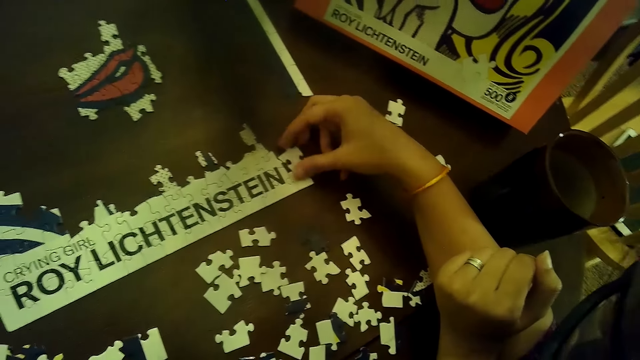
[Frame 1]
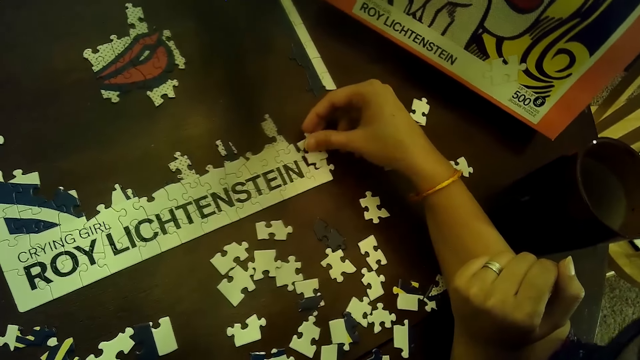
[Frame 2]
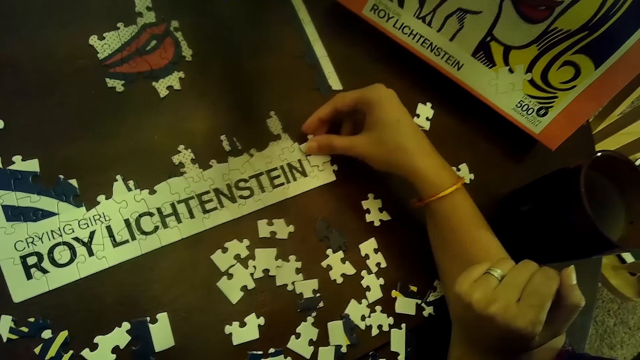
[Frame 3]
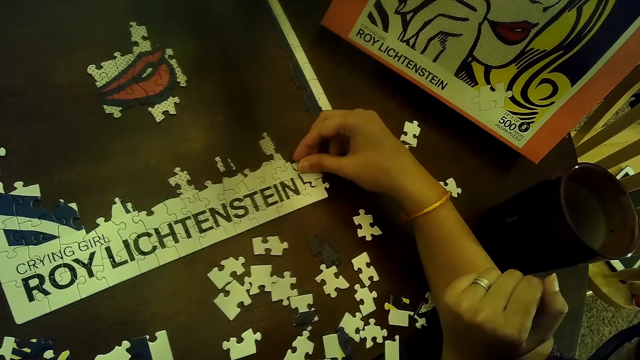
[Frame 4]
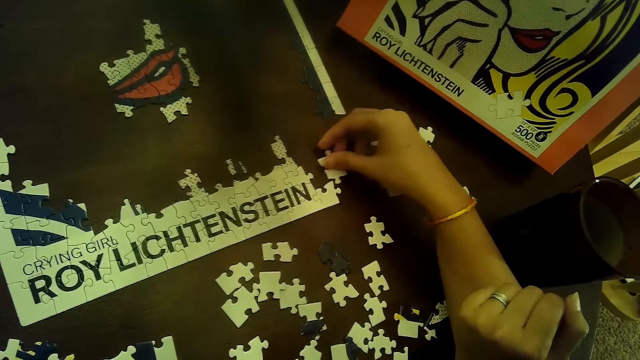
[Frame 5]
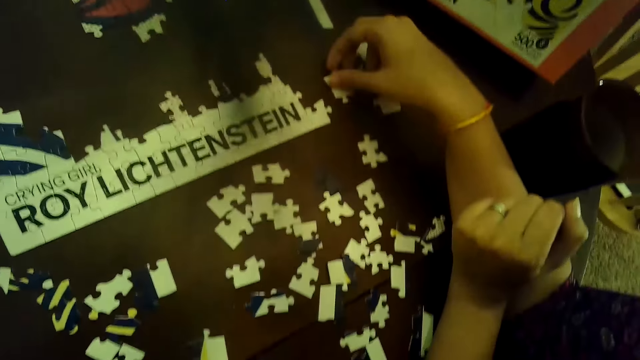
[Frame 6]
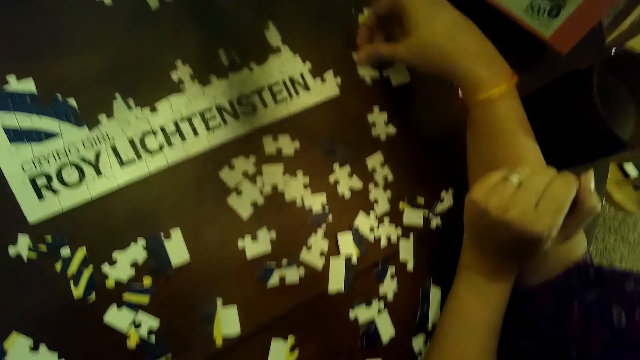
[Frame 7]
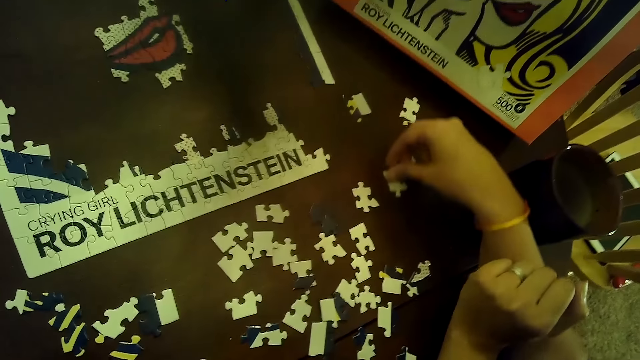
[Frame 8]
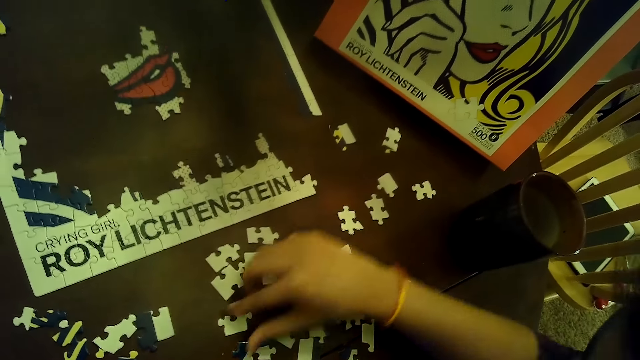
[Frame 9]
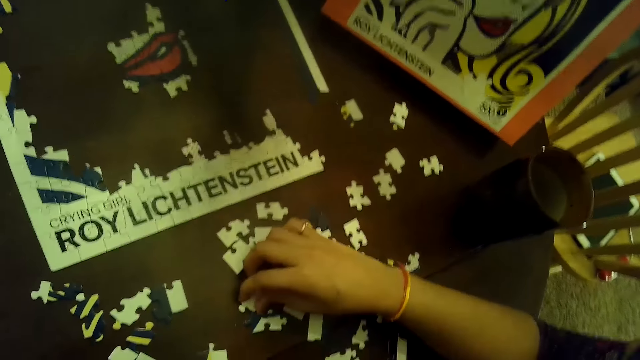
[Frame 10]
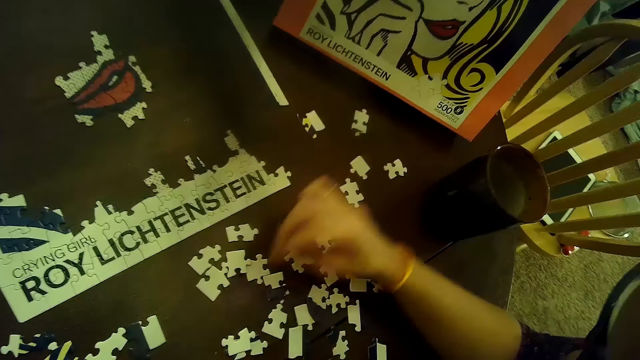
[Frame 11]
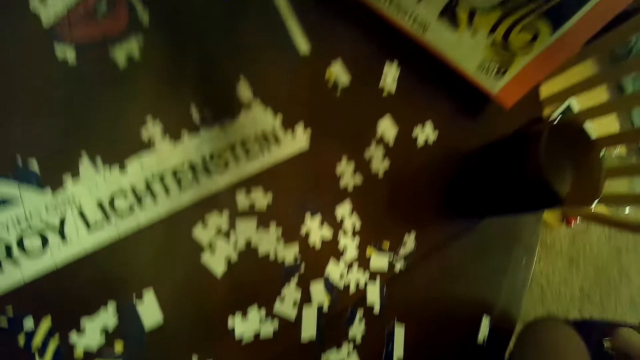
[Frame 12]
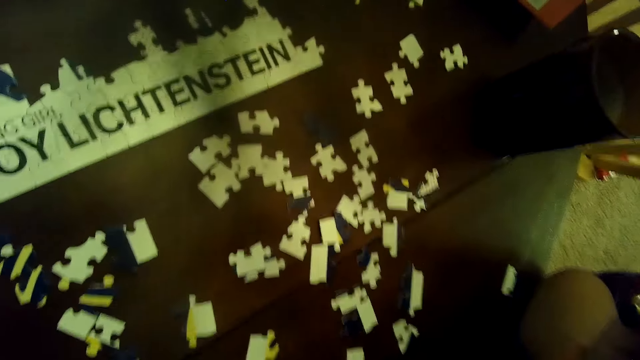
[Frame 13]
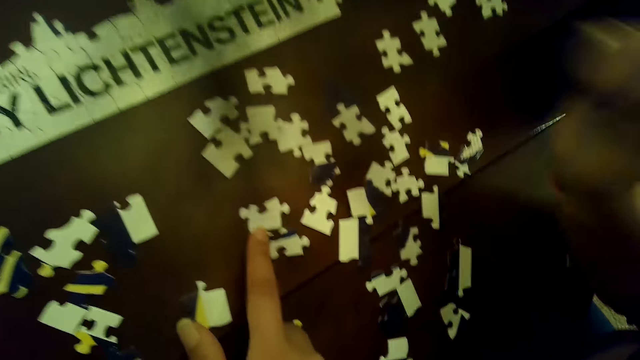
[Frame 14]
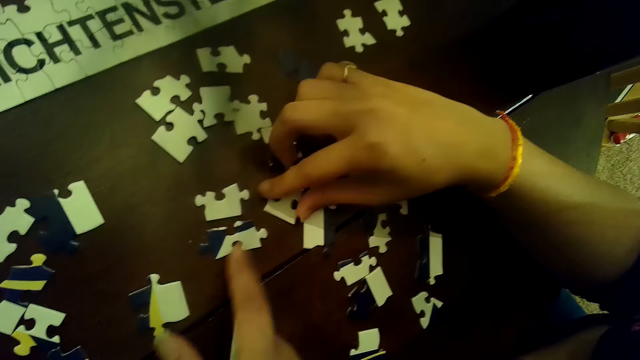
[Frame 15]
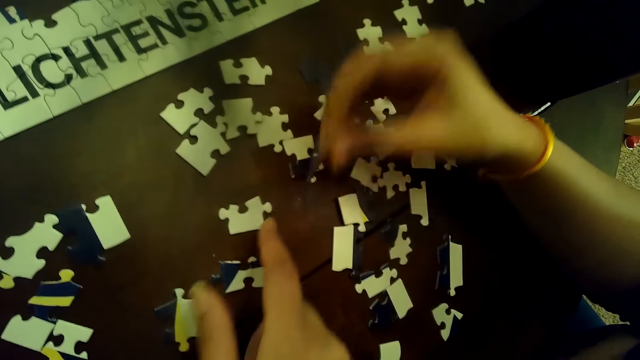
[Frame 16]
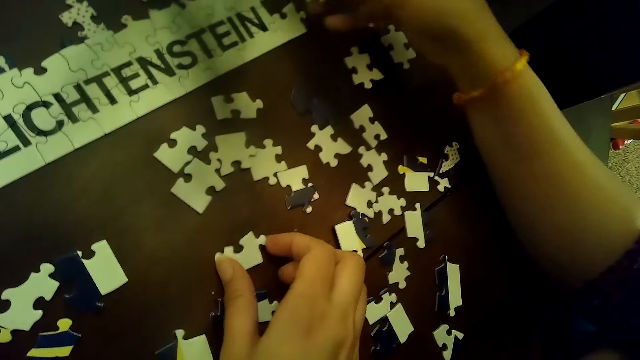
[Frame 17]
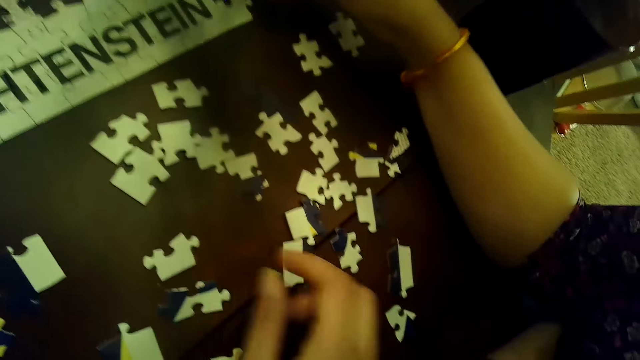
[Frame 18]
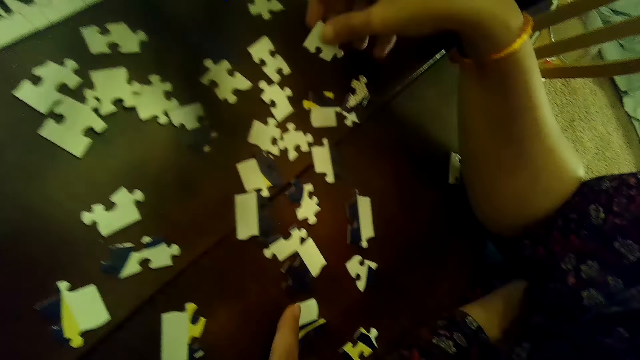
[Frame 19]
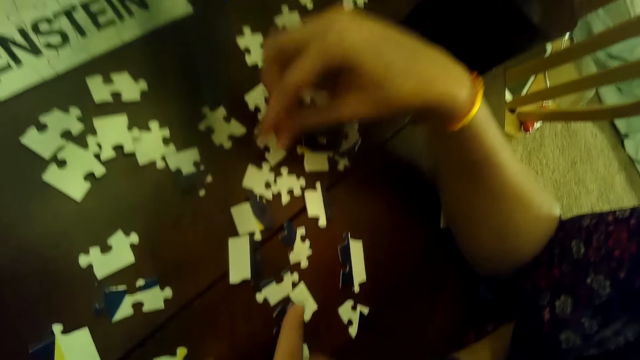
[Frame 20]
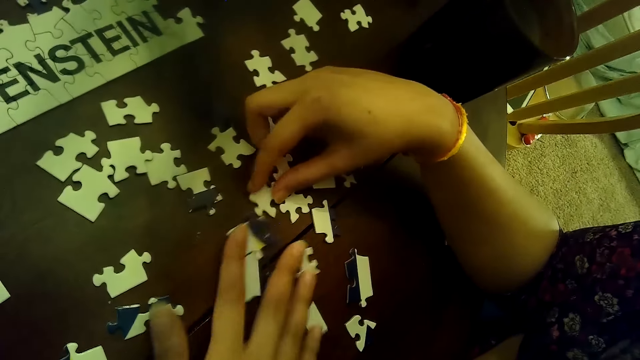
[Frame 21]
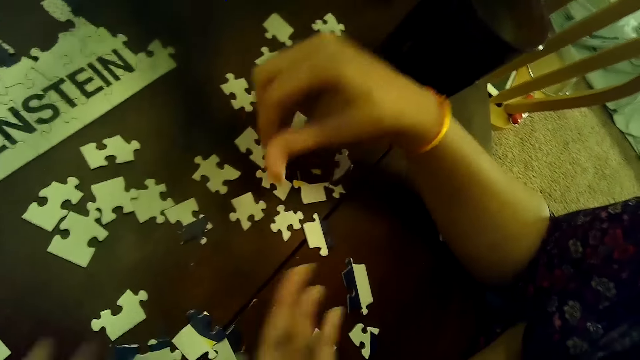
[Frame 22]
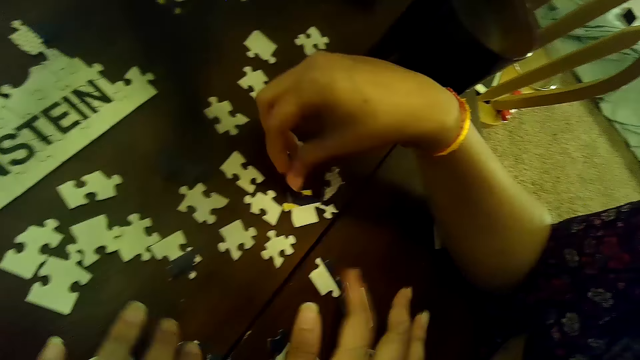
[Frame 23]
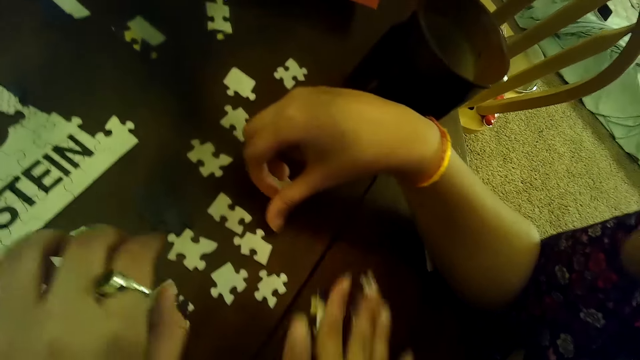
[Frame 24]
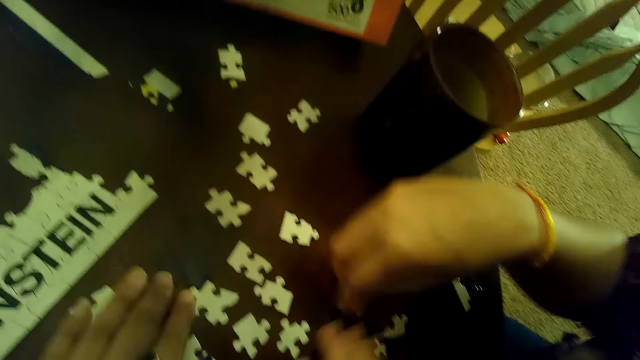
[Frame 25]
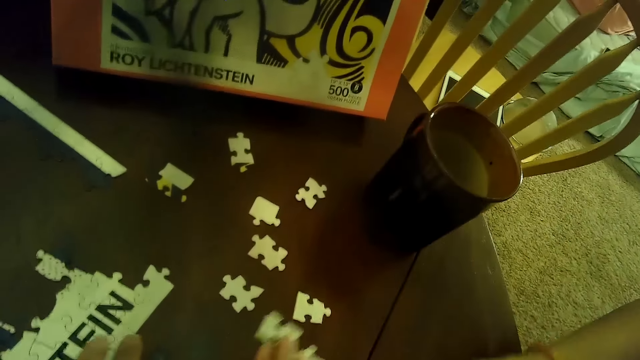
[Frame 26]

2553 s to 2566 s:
A woman drags a card on the table. The woman places a puzzle piece on the table with her right hand. The woman picks the card on the table. The woman touches the puzzle piece with her right hand. The camera wearer moves the puzzle piece with her right hand. She points at the card on the table. She moves the puzzle piece with her right hand. The woman picks the puzzle piece from the table with her right hand. The camera wearer picks the puzzle piece from the table with her right hand. The woman puts the card on the puzzle. The woman places the puzzle piece on the table with her right hand. The camera wearer moves the puzzle pieces with her right hand. The woman picks the card on the table and moves the puzzle piece with her right hand. The camera wearer arranges the cards on the table. She moves the puzzle piece with her right hand. She moves the puzzle pieces with her right hand. The woman moves the cards on the table.

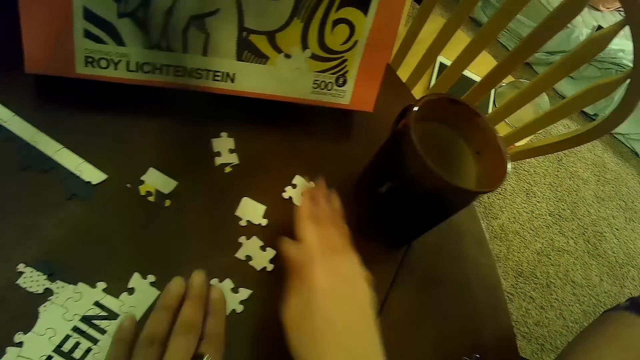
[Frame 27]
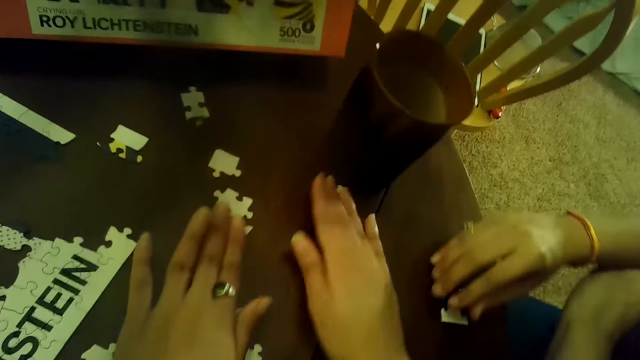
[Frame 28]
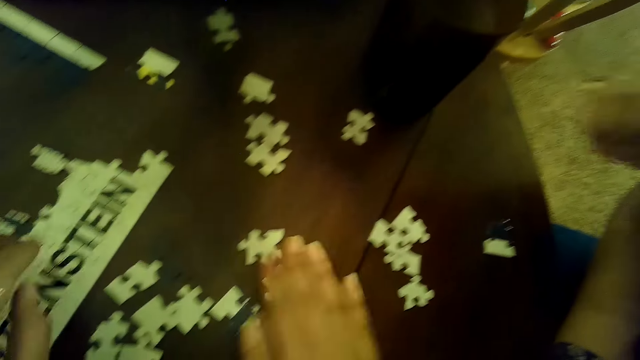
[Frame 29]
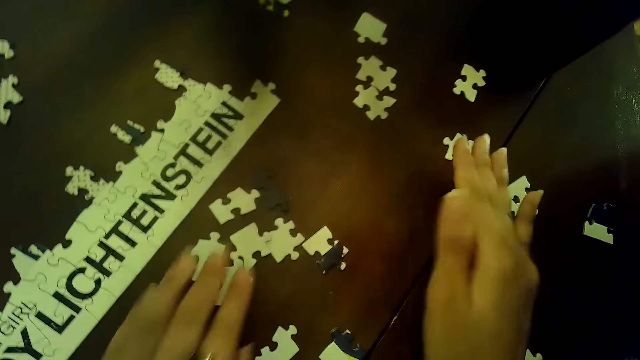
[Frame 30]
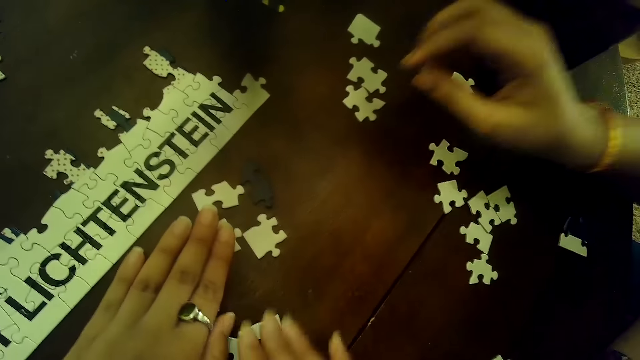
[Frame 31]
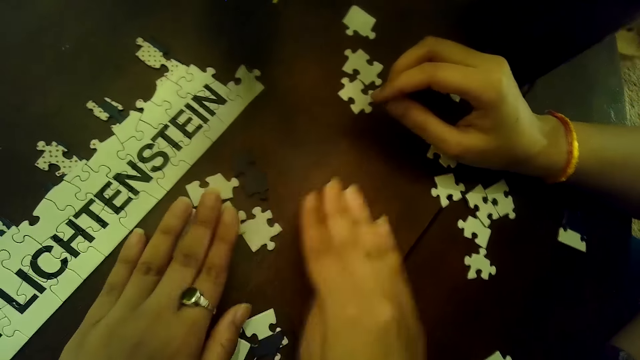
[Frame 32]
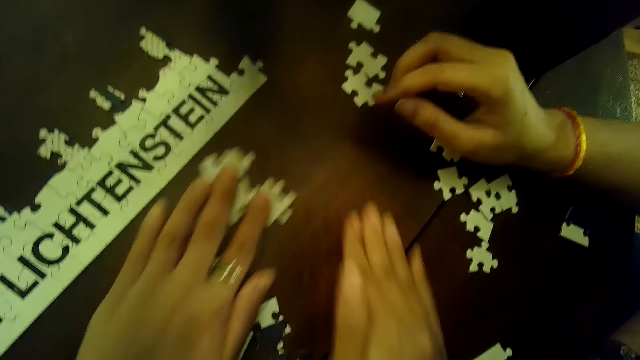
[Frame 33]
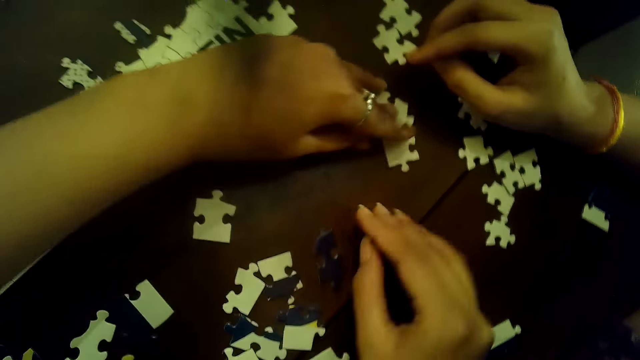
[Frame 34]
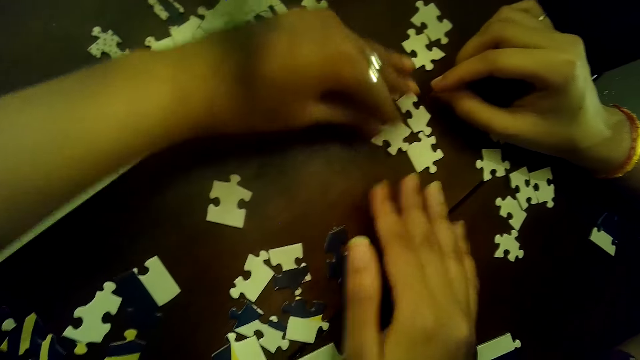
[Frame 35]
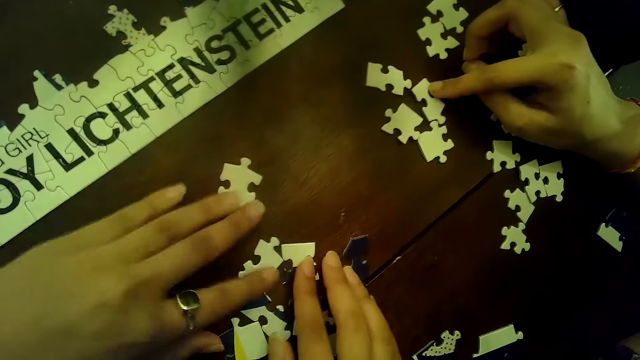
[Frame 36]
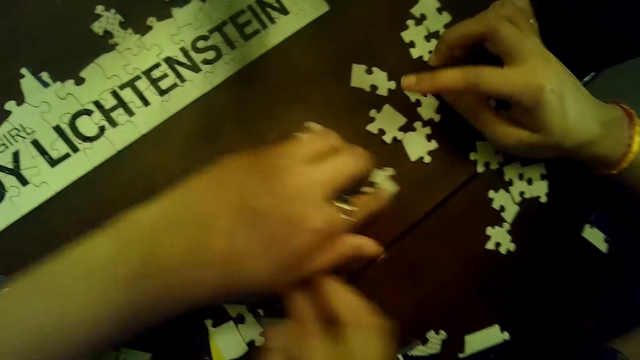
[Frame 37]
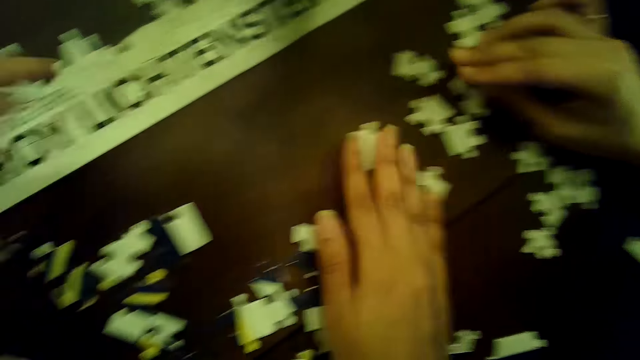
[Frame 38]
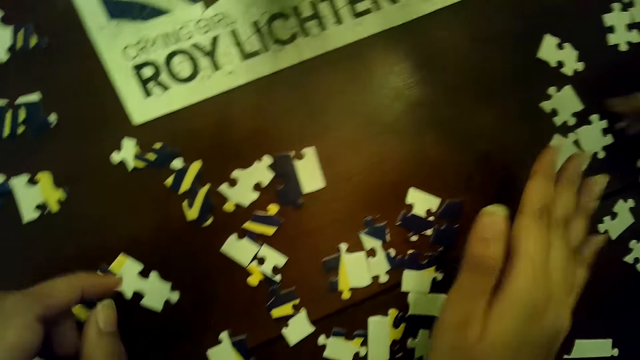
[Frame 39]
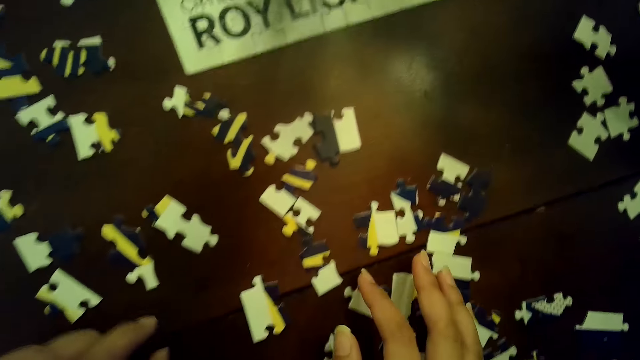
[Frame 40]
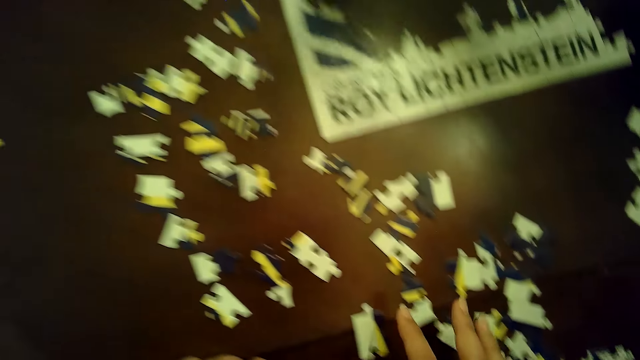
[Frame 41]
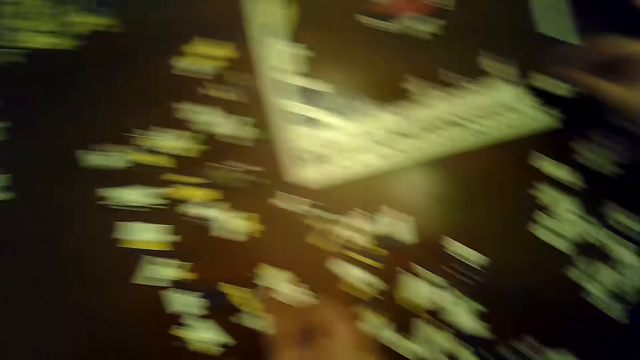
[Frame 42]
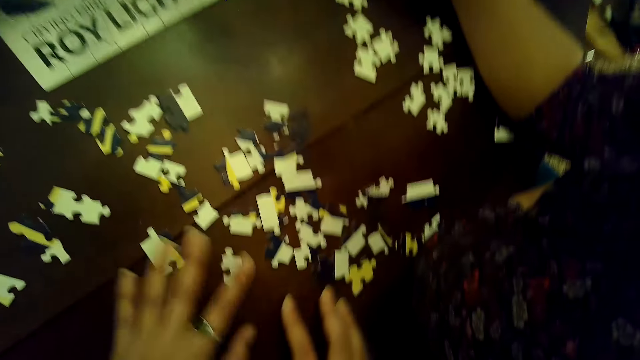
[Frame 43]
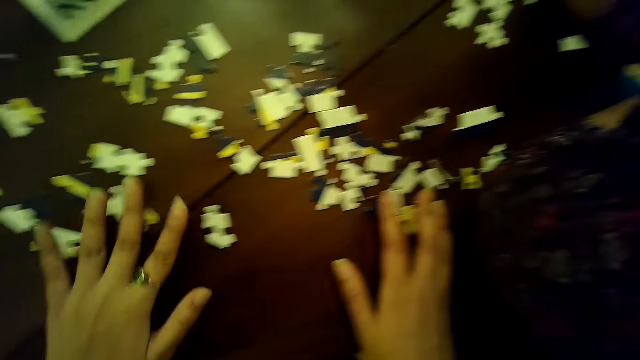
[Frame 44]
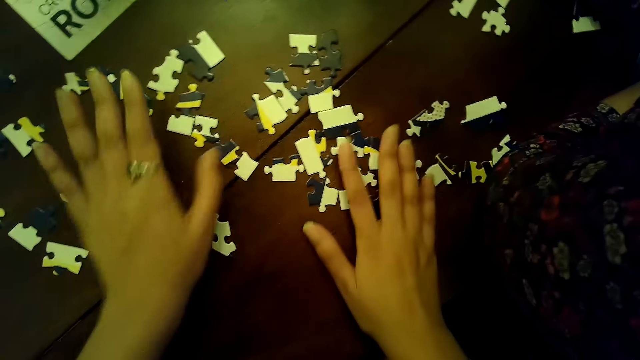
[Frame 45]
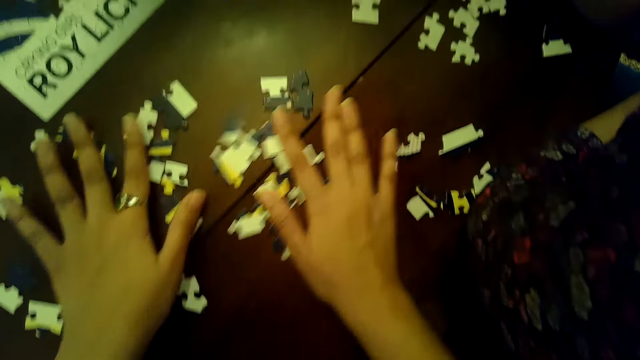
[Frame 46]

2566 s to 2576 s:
The camera wearer moves puzzle pieces with her right hand. She moves the puzzle pieces with her right hand again. A woman moves a puzzle piece with her right hand. The camera wearer moves the puzzle pieces with her right hand. She moves the puzzle piece with her right hand repeatedly. She moves the puzzle pieces with her left hand. She touches the puzzle pieces with both hands. She moves the puzzle pieces with her left hand. The woman moves the puzzle piece on the table with her right hand. The camera wearer moves the puzzle pieces with her right hand. She moves the puzzle pieces with her right hand again. The woman moves the puzzle piece with her right hand. The camera wearer moves the puzzle pieces with her right hand.
